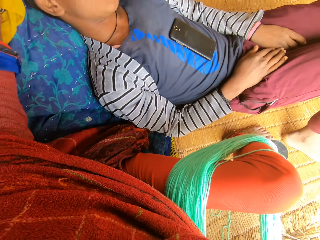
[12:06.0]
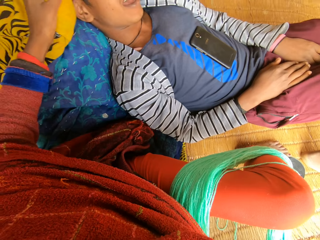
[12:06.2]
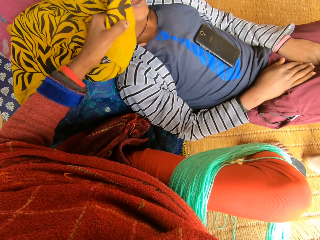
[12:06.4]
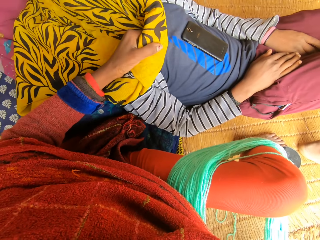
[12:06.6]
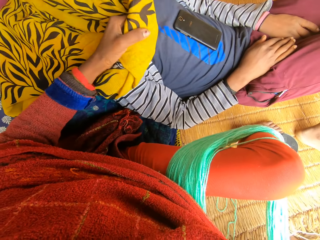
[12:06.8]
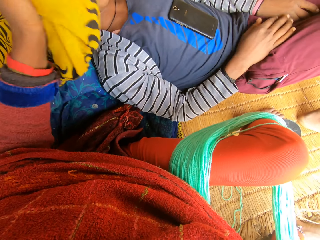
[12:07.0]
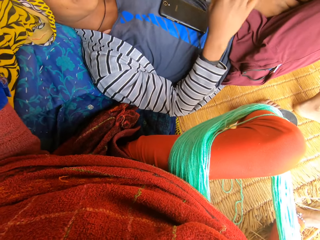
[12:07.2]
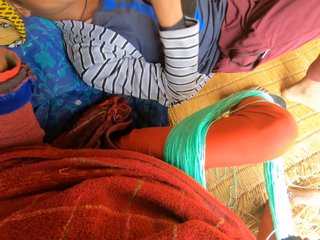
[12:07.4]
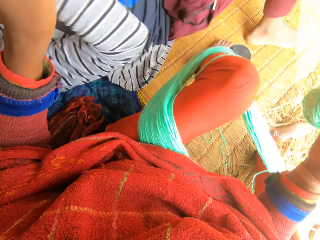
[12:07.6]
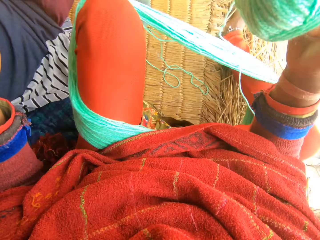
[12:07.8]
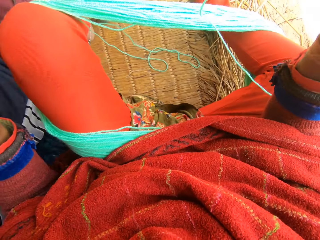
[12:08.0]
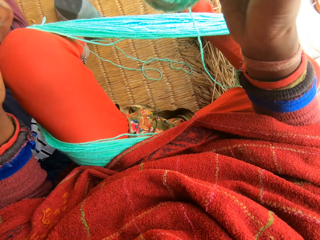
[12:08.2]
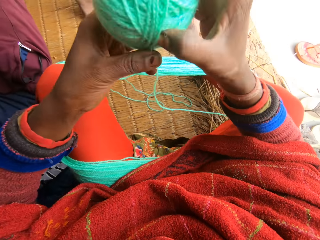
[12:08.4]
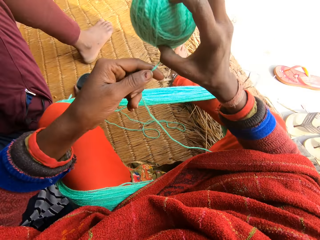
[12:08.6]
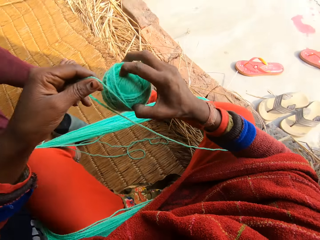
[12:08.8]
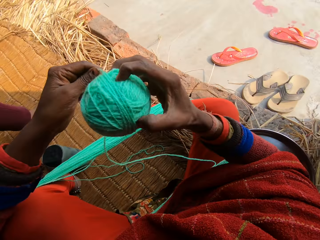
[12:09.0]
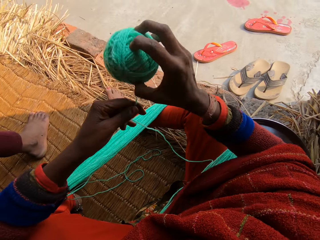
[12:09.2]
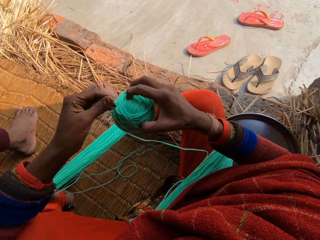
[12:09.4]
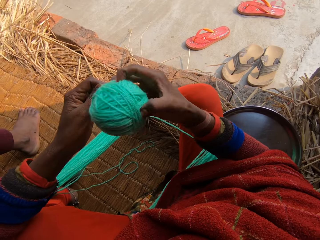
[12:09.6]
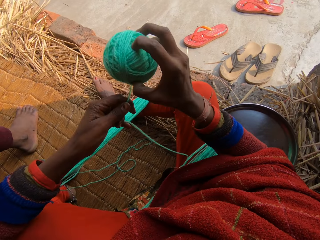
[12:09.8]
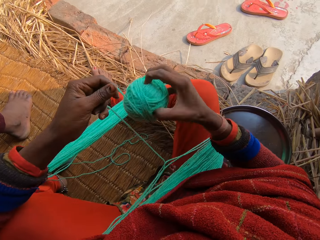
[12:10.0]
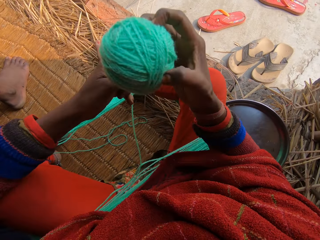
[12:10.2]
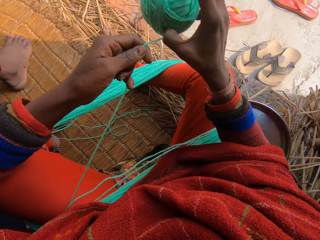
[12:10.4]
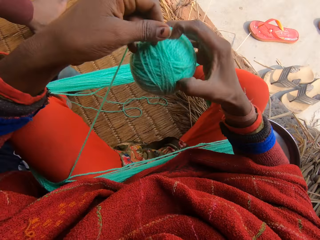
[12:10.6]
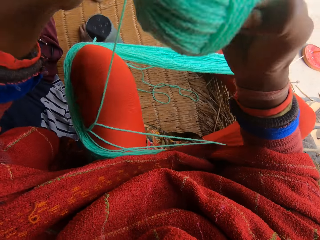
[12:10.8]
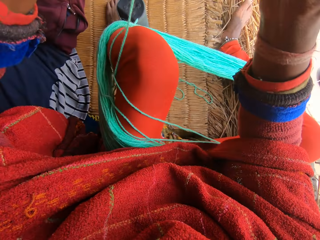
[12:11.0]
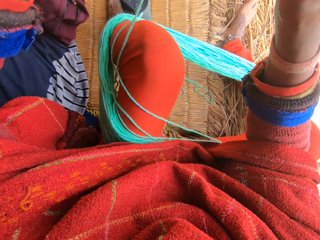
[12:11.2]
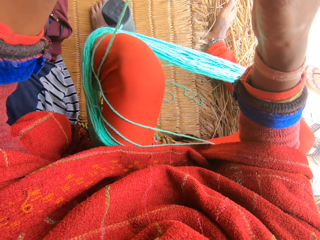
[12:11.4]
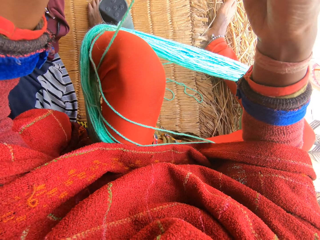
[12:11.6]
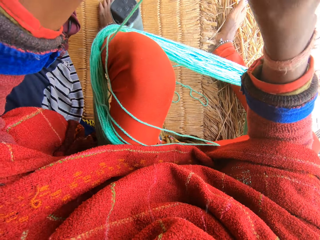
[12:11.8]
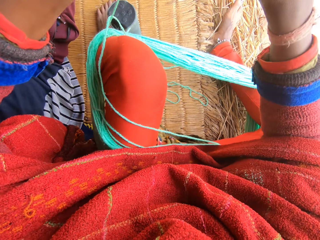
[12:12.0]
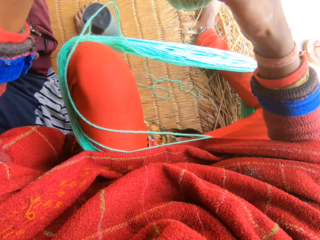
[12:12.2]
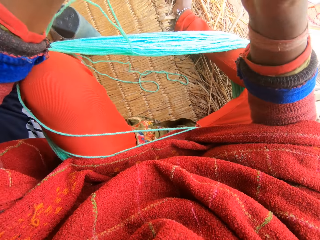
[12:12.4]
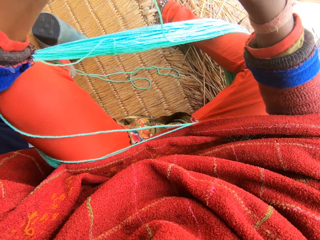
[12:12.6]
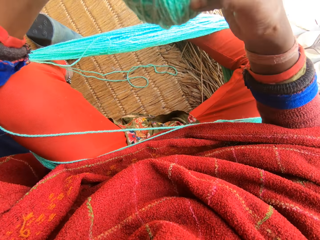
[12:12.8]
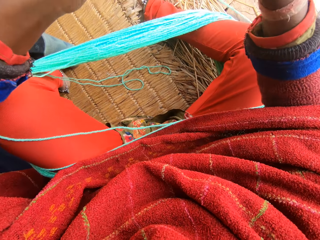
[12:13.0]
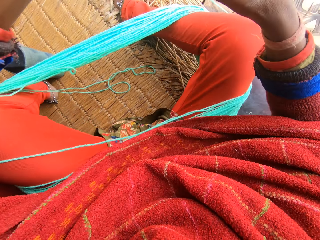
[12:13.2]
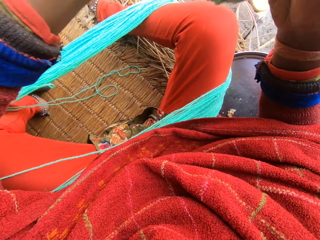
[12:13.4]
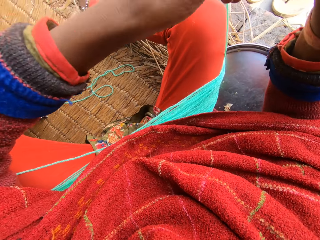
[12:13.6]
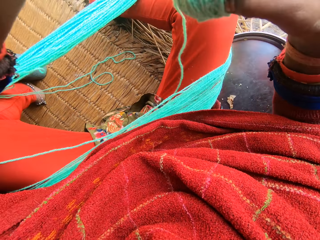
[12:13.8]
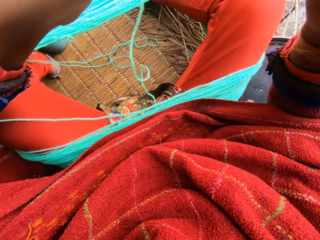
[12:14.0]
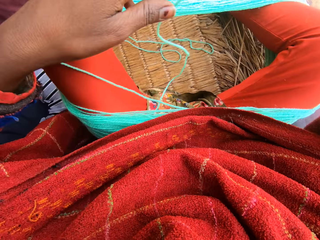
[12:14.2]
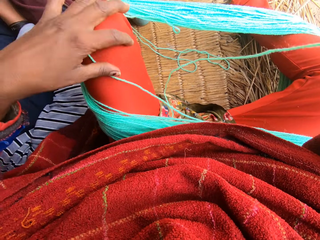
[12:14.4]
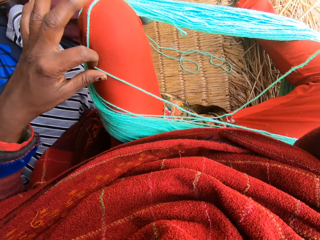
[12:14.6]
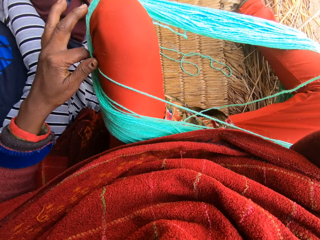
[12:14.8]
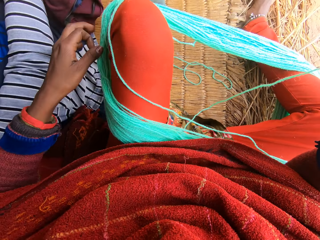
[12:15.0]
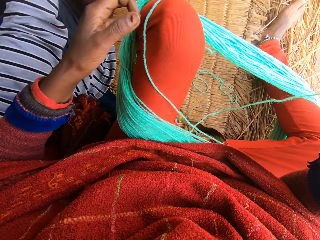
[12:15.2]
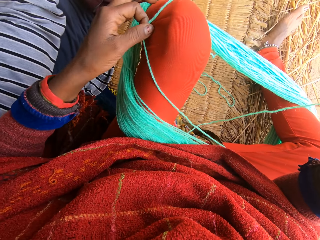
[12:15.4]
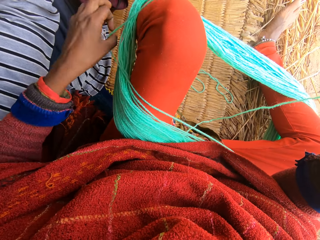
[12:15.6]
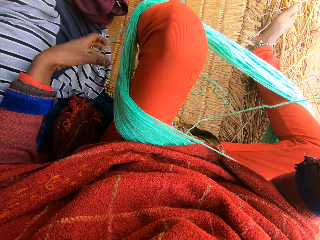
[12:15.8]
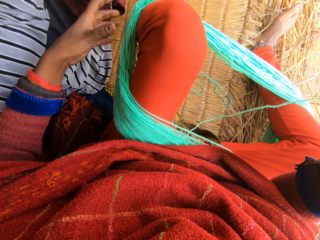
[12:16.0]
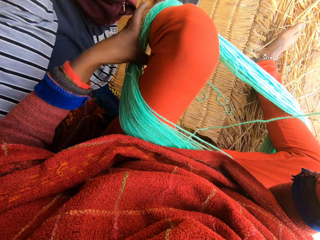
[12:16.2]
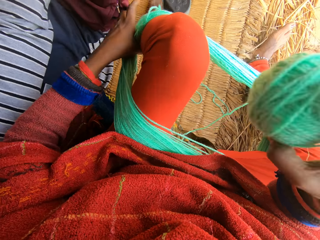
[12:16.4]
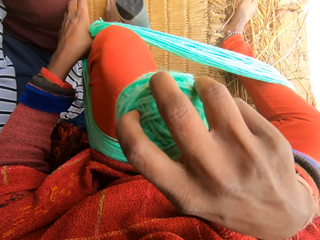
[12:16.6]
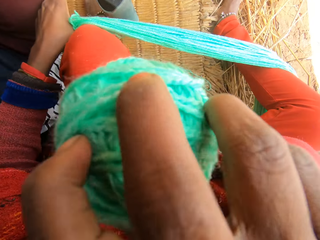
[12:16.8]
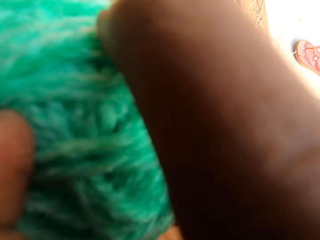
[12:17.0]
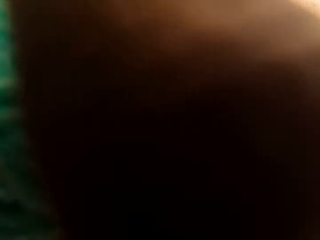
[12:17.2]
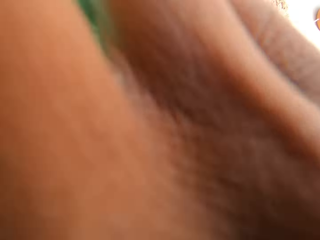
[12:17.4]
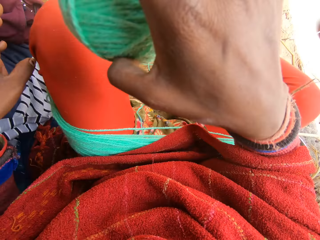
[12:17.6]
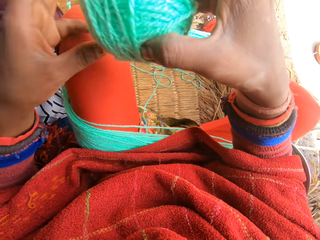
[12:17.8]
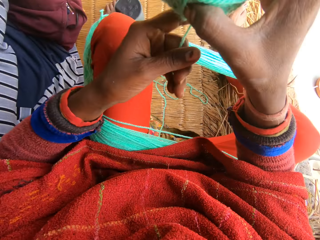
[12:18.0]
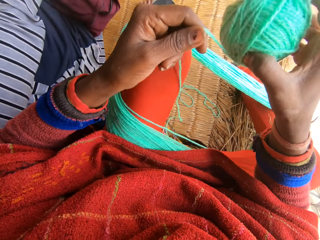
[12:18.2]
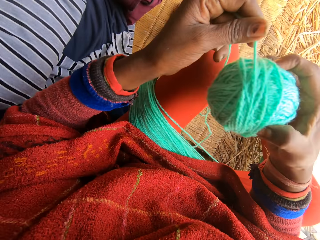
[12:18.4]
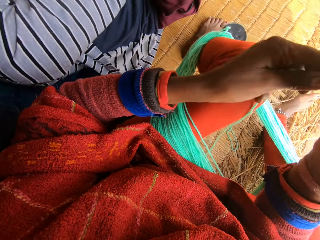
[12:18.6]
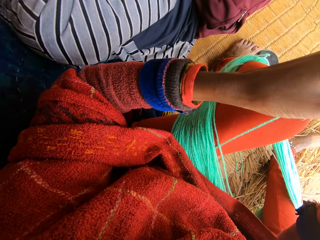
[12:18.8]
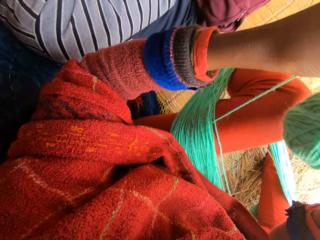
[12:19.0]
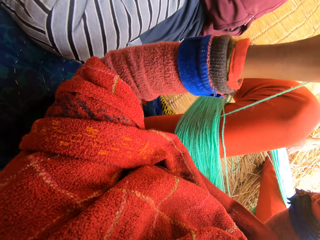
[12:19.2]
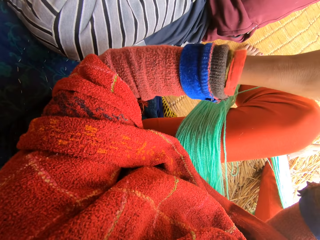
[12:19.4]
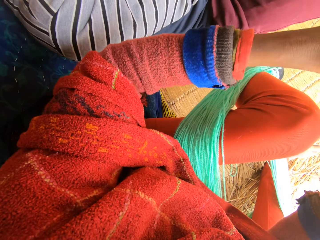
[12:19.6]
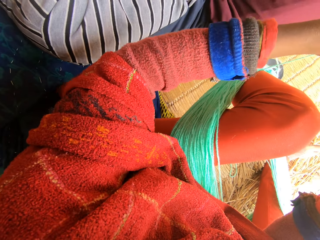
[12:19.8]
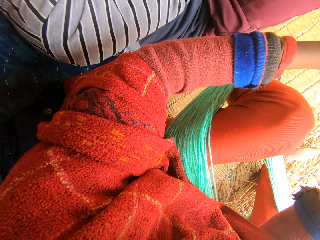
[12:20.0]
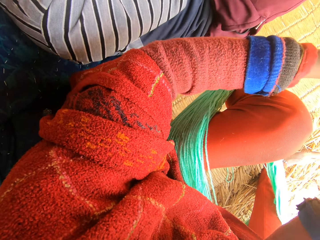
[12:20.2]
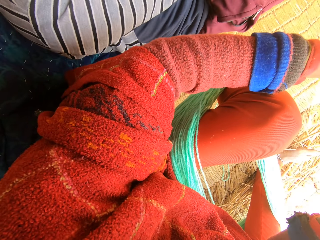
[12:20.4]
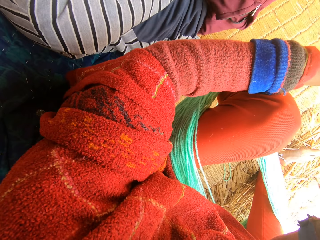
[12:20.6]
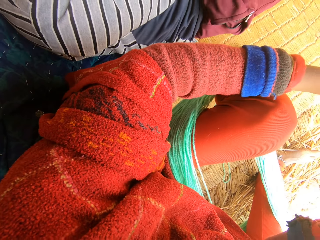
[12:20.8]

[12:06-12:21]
The camera wearer puts a wrapper across the woman's face. The woman raises her hands towards the wrapper. The camera wearer reels the wool. He wraps the yarn around his knees. He adjusts the wool. He touches her face. He reels the wool.

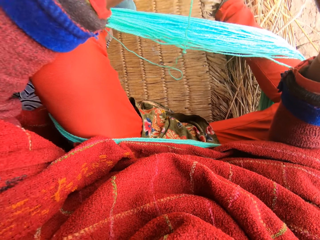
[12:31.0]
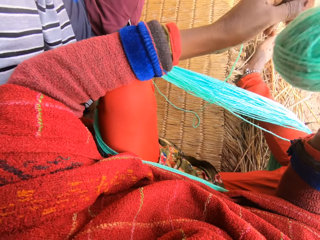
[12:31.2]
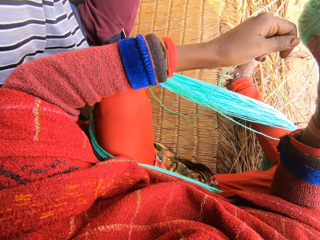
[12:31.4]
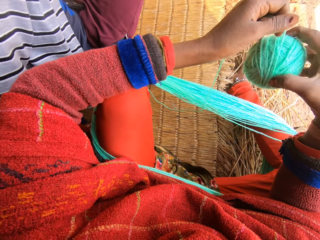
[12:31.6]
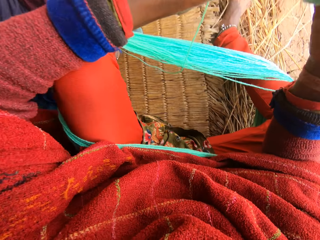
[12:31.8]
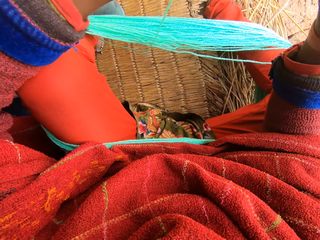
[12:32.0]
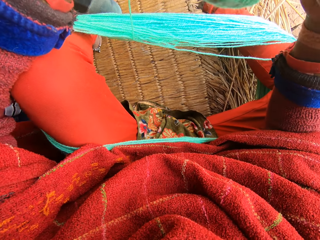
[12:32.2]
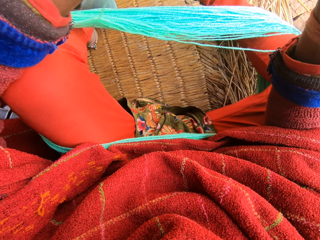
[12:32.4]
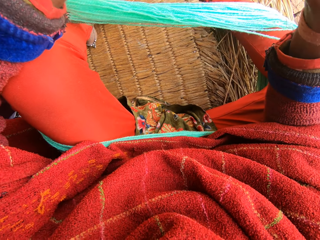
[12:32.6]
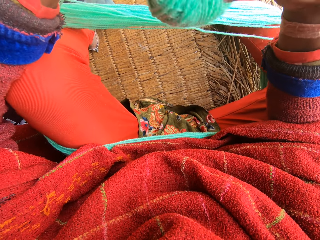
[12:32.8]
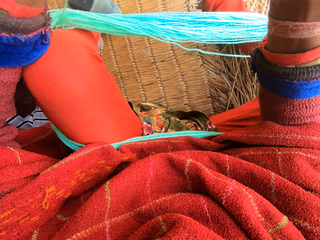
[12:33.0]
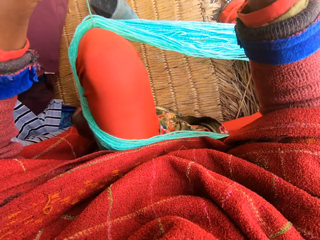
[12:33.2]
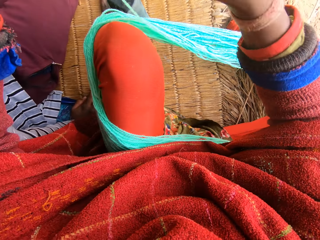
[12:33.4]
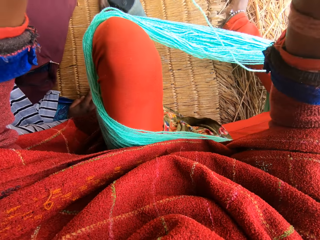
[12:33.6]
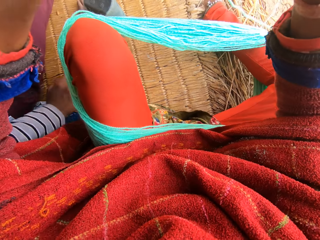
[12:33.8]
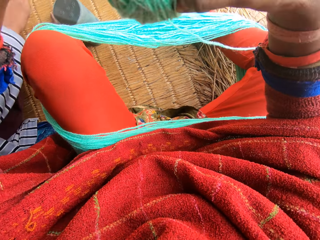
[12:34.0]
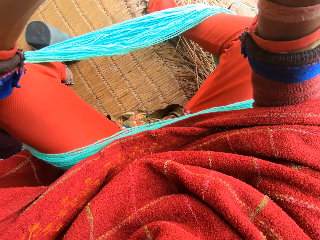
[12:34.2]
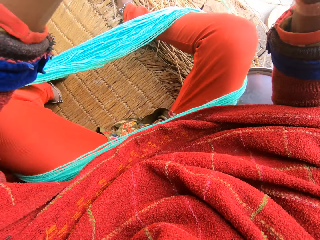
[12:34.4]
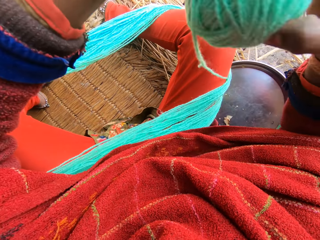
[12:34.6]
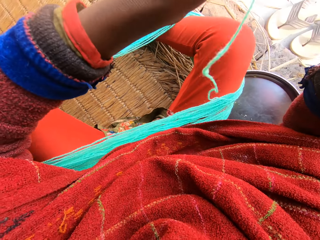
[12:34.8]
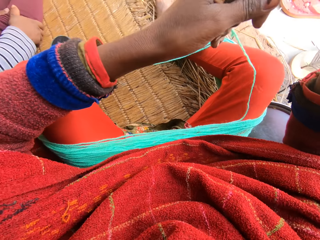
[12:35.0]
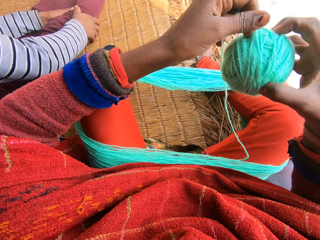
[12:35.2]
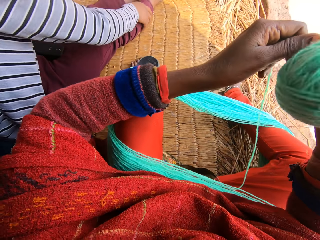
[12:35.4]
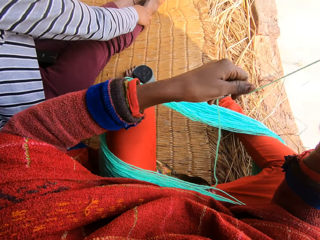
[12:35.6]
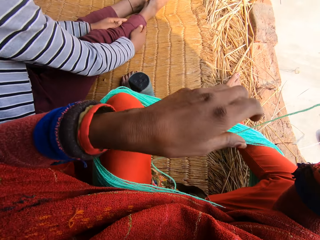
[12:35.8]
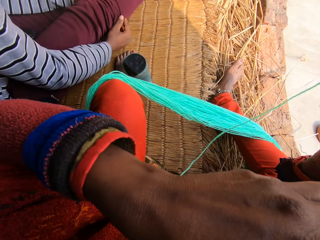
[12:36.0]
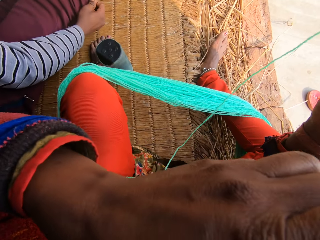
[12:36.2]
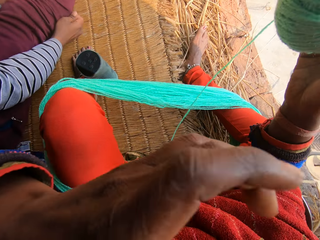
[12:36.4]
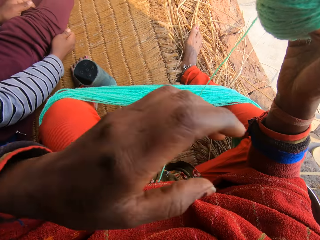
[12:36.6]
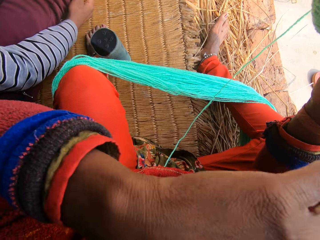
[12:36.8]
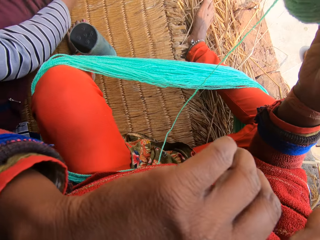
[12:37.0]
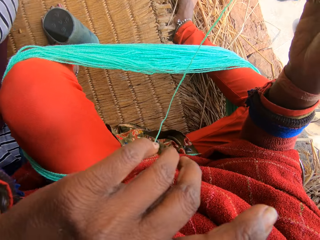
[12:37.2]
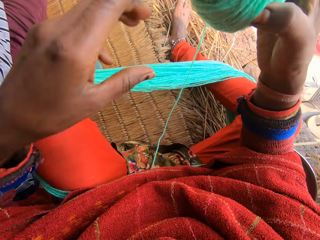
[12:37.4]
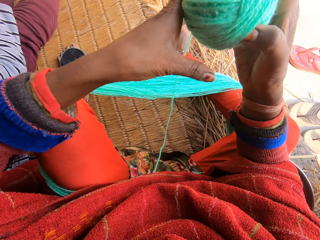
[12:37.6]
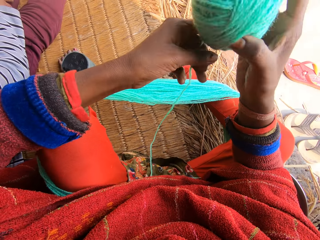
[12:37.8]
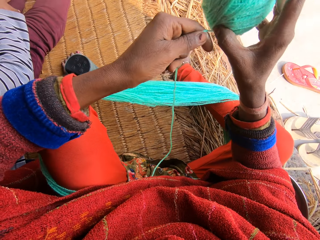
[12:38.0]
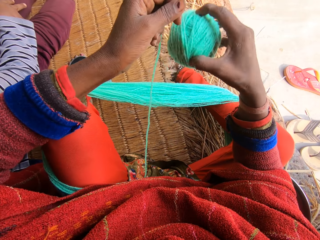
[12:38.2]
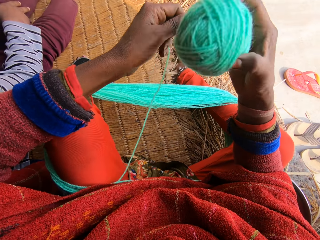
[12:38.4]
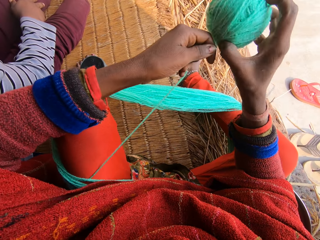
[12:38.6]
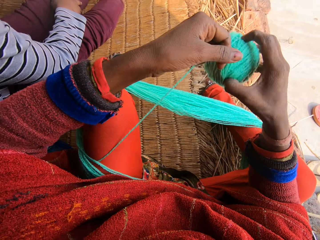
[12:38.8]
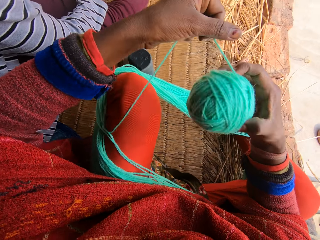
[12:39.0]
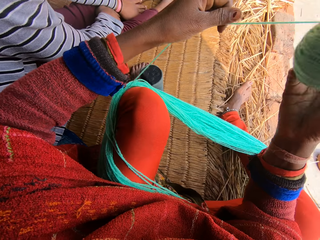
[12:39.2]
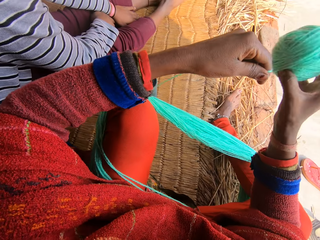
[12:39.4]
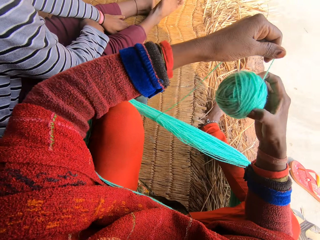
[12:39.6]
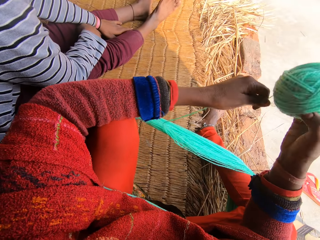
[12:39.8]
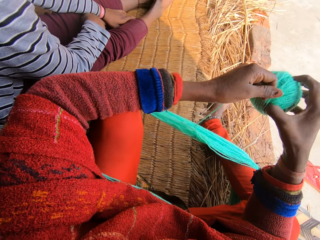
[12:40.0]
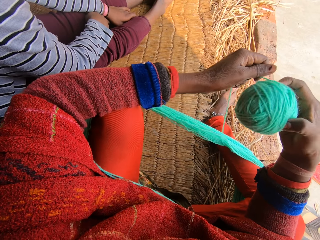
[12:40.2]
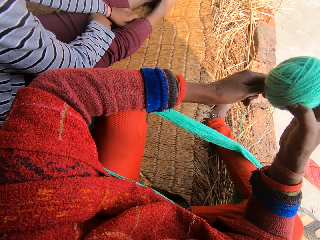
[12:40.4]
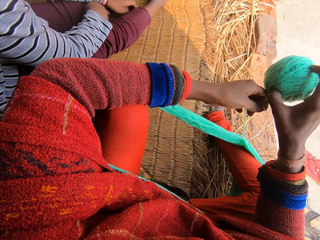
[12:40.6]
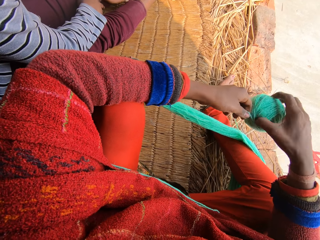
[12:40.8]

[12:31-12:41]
The woman adjusts her trouser. The camera wearer cleans her face with her left hand. She reels the wool.
